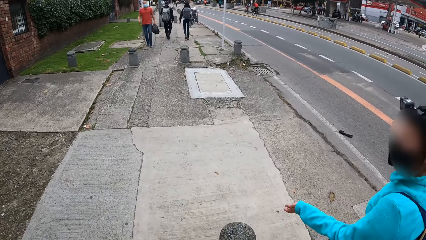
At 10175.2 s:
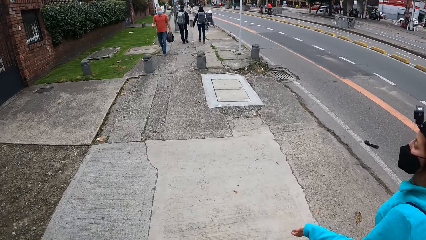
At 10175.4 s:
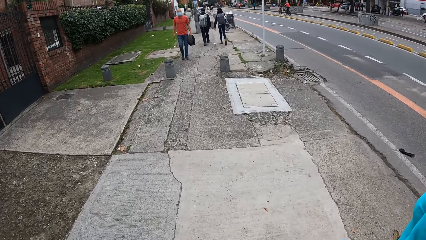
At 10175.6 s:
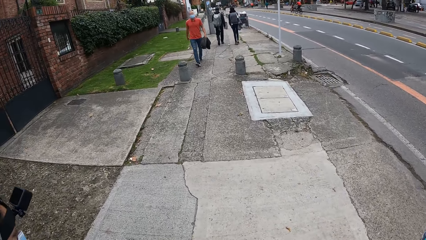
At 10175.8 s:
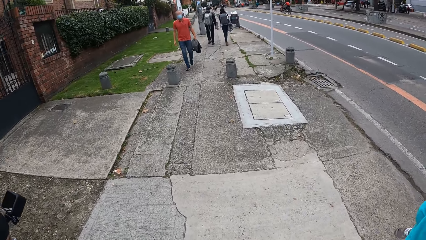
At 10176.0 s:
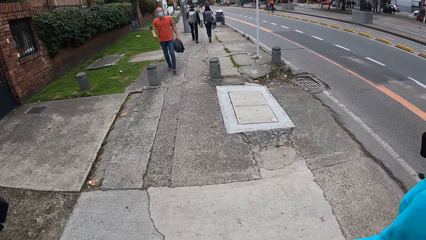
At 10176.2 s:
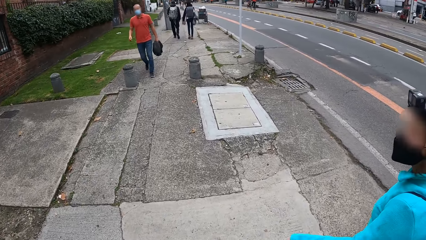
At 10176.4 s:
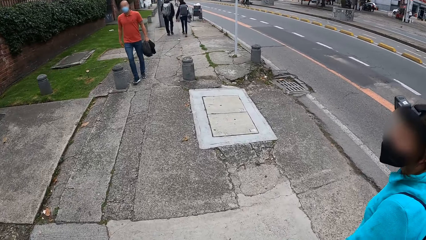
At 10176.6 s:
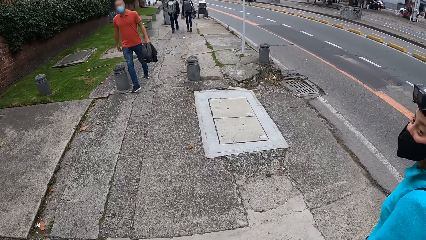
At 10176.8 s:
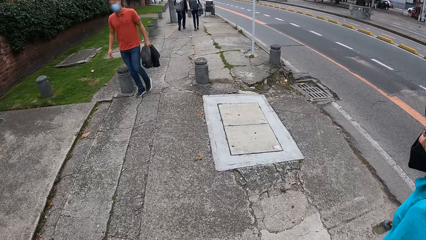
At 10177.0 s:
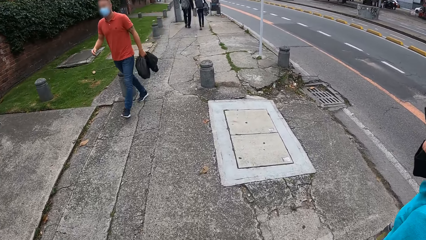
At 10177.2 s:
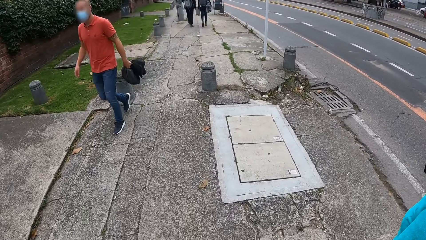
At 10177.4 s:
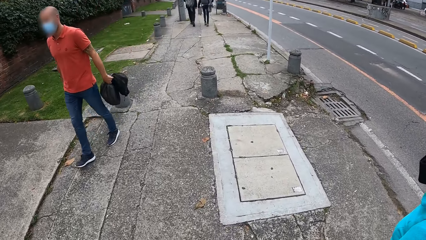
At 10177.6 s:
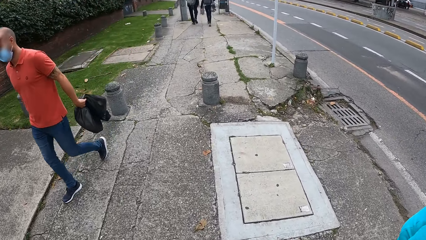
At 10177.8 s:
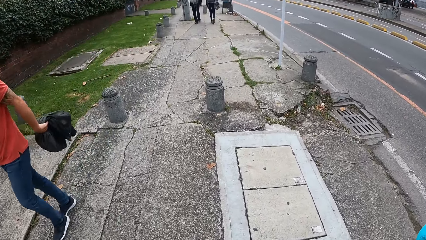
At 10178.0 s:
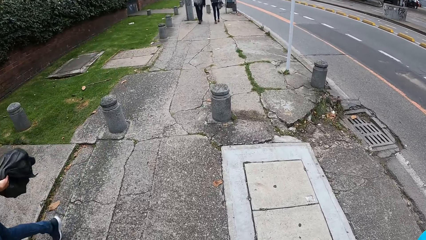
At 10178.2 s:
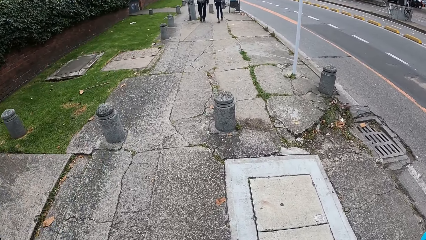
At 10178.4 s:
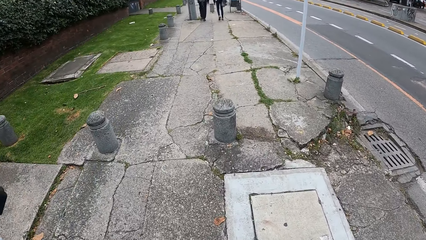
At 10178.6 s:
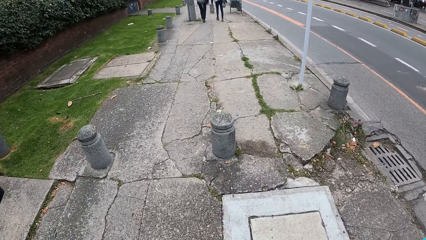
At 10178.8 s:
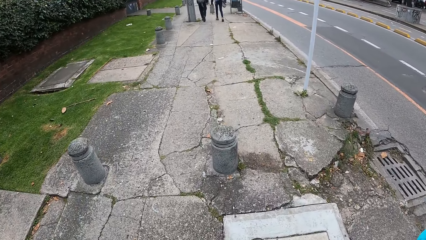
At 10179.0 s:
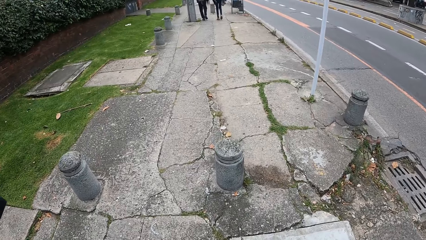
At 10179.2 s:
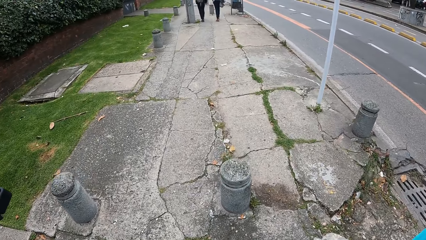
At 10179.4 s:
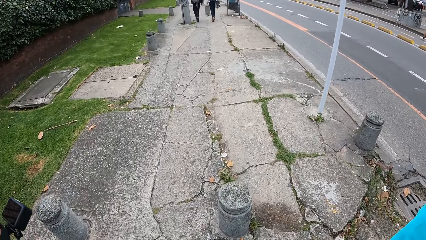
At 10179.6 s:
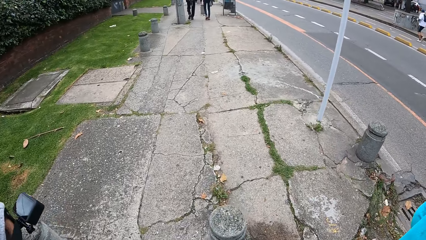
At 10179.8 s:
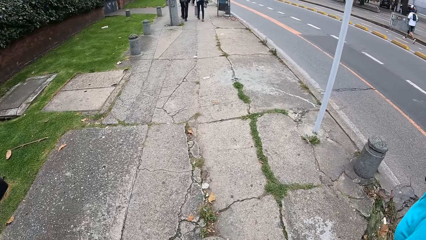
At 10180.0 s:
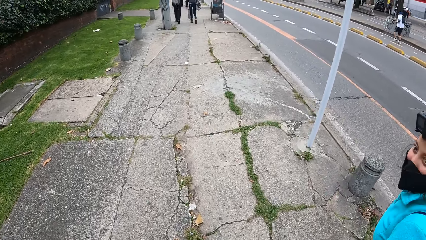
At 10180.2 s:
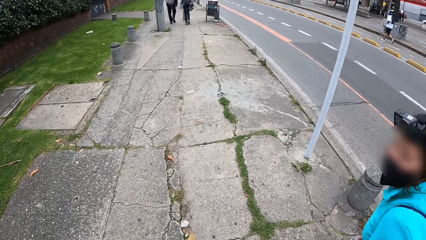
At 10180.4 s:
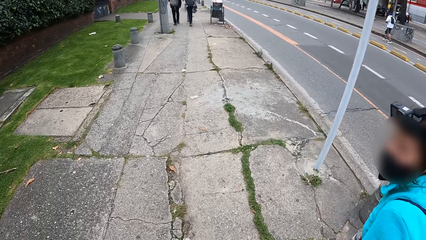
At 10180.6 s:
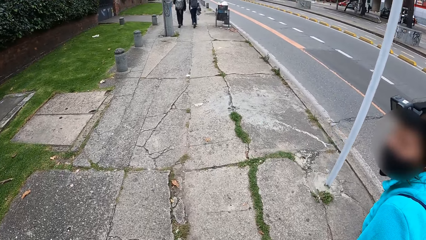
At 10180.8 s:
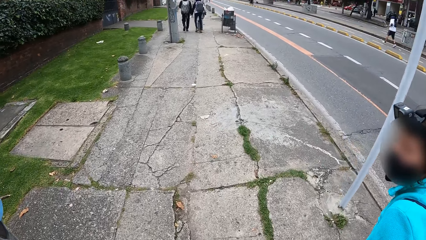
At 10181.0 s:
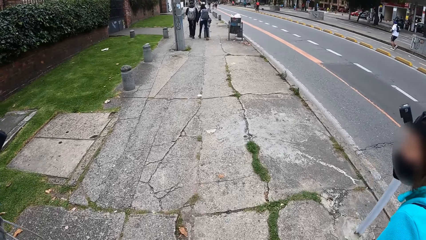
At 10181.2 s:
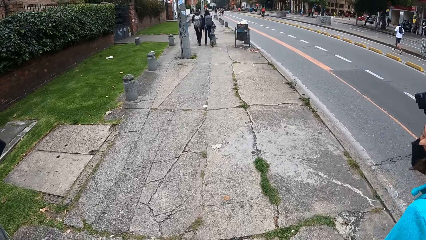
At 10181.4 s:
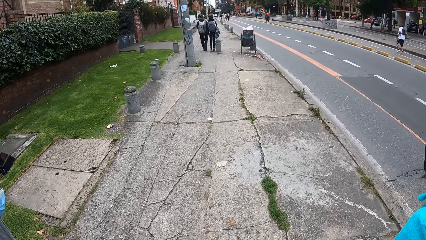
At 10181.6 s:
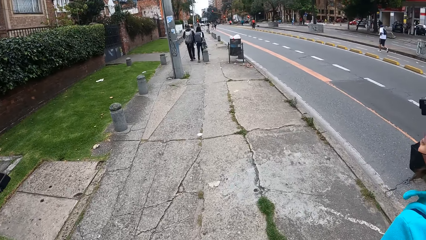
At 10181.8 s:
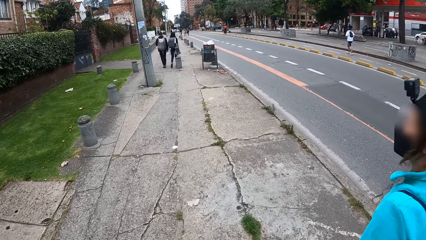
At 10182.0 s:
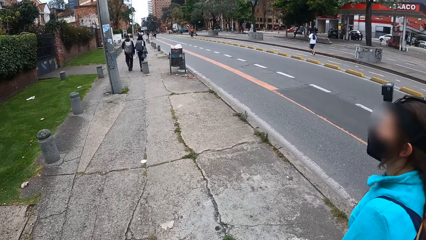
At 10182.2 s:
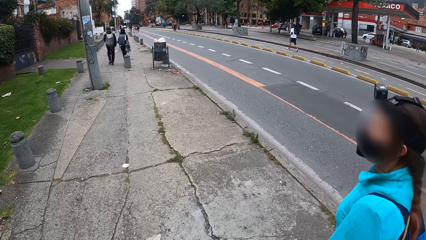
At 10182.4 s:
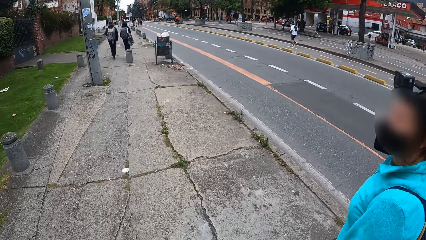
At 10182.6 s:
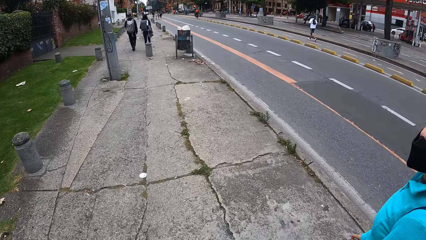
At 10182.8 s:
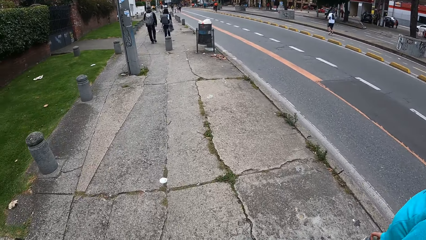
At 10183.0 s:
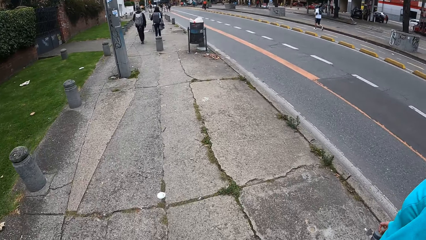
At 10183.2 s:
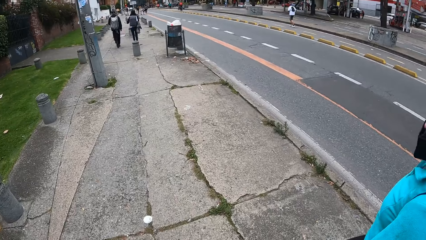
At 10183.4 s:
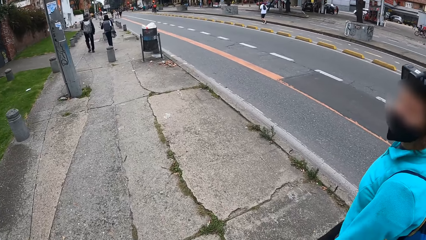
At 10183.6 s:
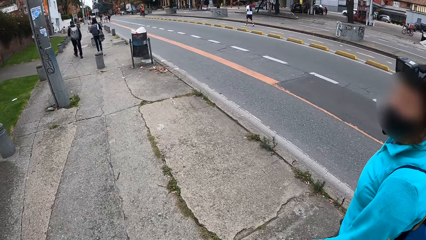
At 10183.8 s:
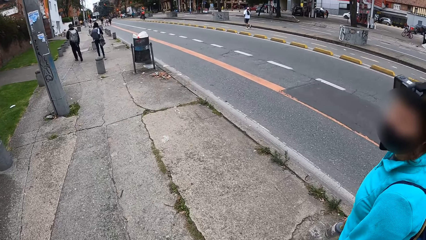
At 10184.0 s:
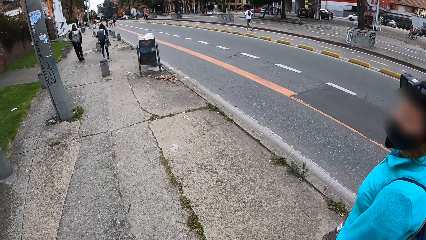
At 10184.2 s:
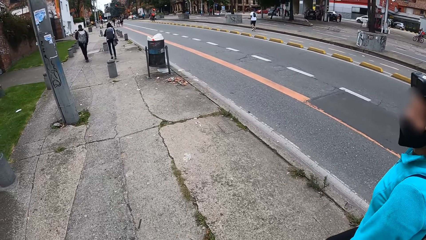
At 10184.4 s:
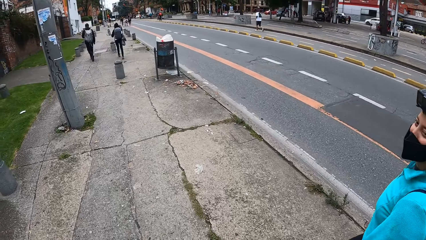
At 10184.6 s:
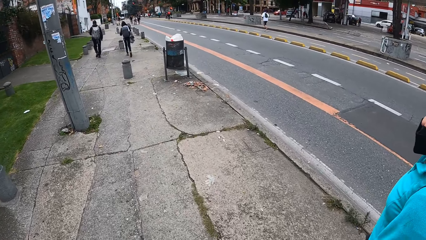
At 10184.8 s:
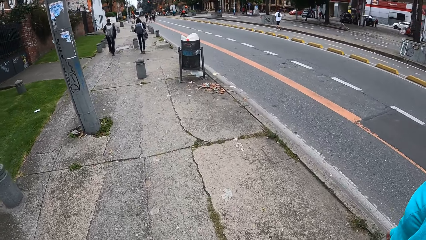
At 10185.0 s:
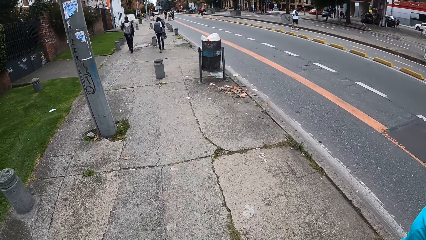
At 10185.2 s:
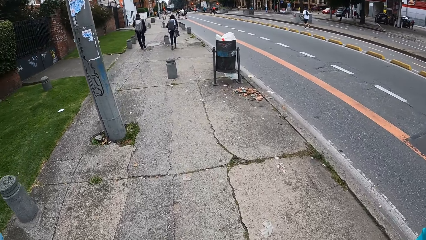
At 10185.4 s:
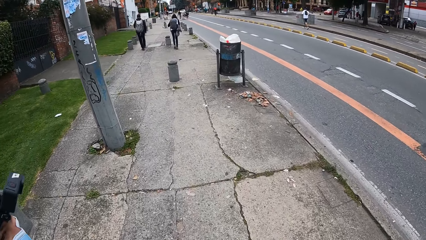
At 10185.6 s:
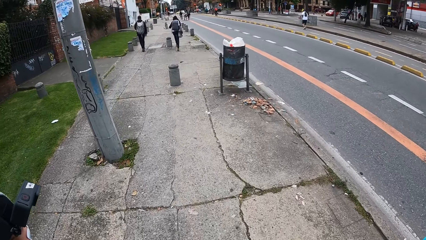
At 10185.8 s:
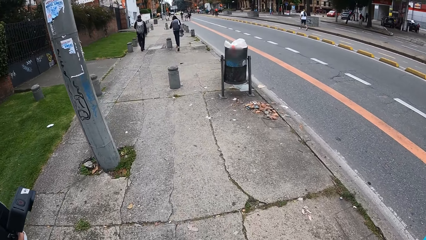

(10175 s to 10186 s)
The camera wearer looks at a woman. The woman speaks to another woman and a third woman. The camera wearer walks.

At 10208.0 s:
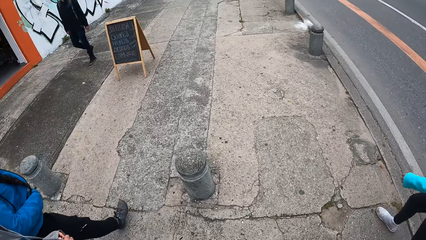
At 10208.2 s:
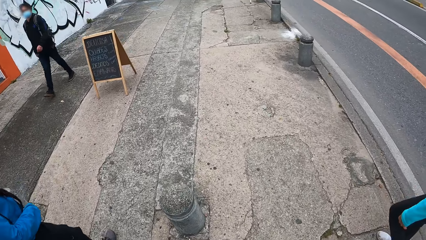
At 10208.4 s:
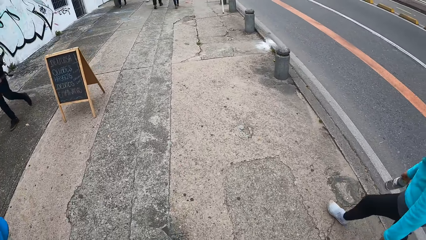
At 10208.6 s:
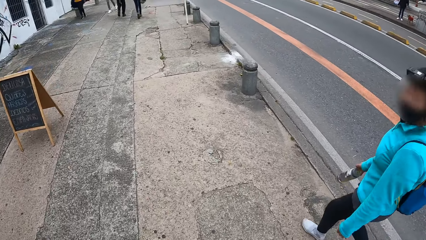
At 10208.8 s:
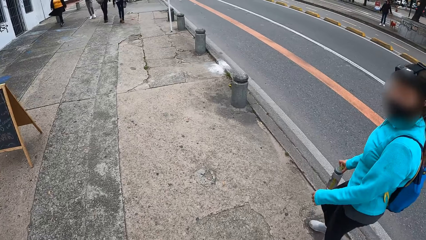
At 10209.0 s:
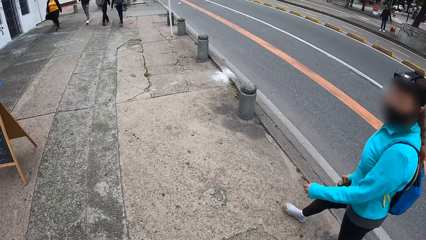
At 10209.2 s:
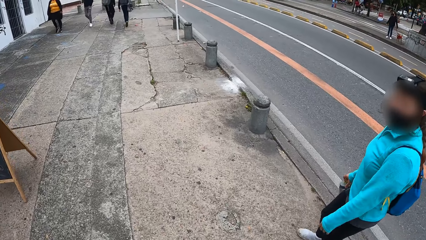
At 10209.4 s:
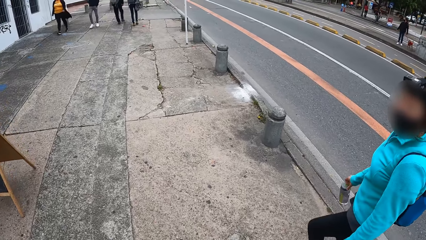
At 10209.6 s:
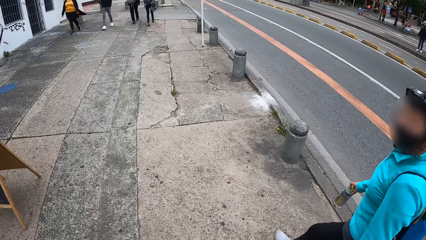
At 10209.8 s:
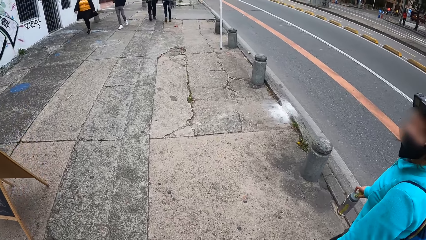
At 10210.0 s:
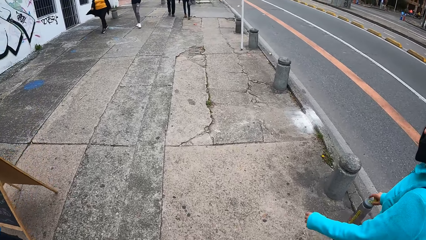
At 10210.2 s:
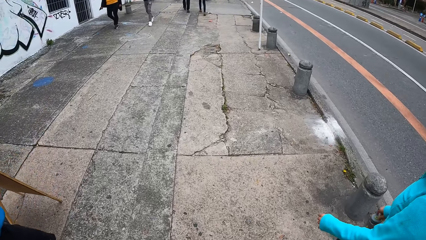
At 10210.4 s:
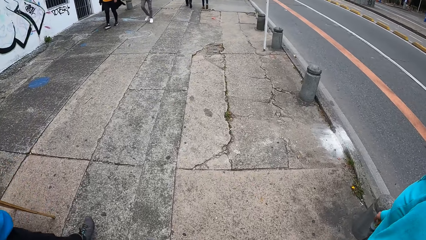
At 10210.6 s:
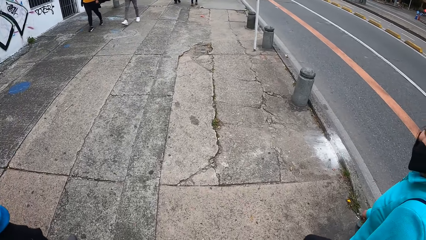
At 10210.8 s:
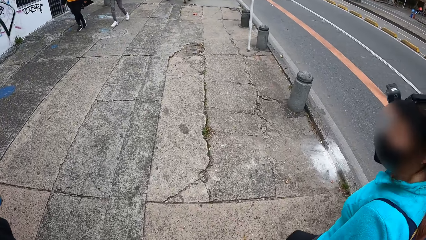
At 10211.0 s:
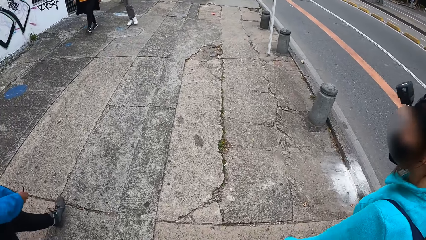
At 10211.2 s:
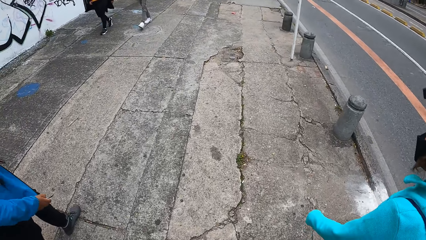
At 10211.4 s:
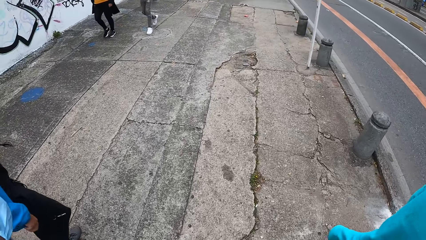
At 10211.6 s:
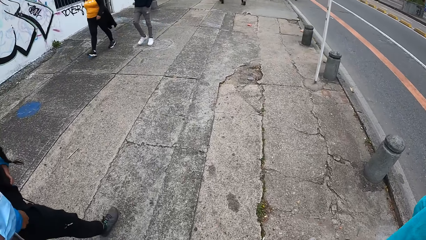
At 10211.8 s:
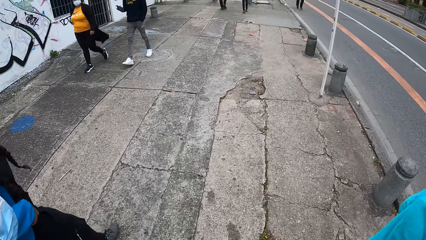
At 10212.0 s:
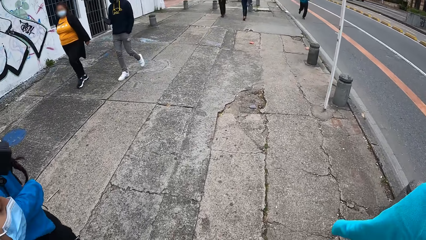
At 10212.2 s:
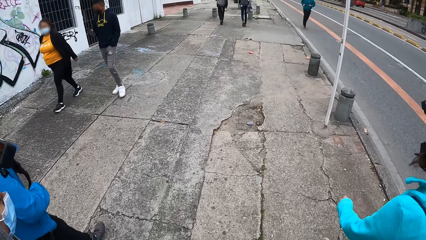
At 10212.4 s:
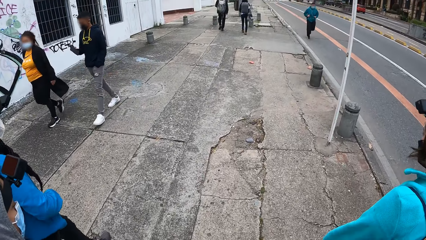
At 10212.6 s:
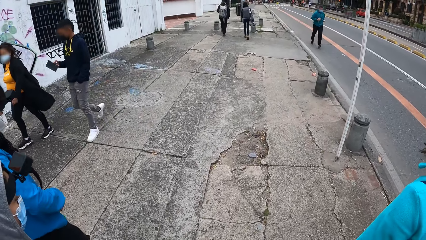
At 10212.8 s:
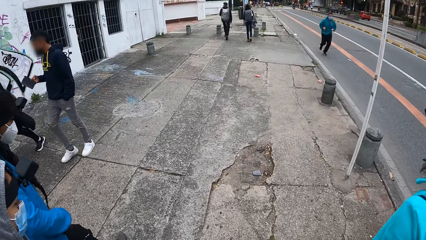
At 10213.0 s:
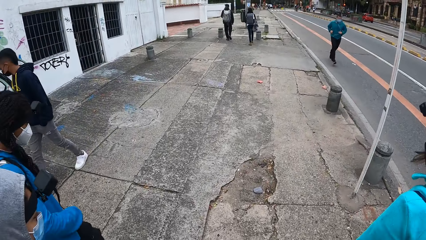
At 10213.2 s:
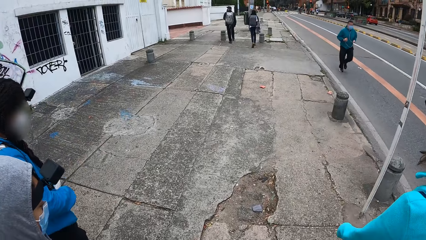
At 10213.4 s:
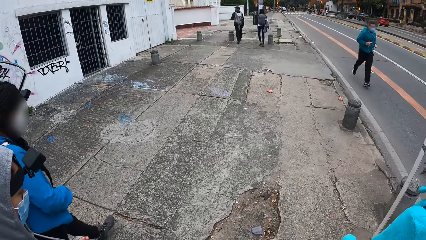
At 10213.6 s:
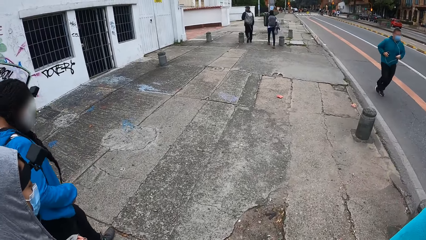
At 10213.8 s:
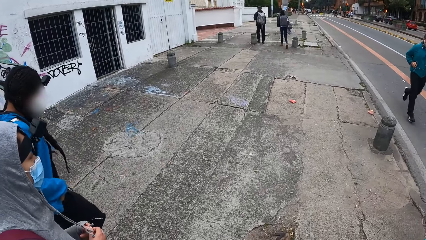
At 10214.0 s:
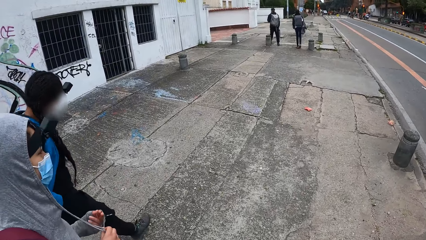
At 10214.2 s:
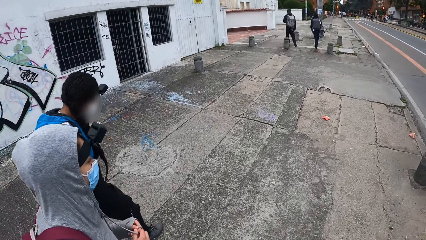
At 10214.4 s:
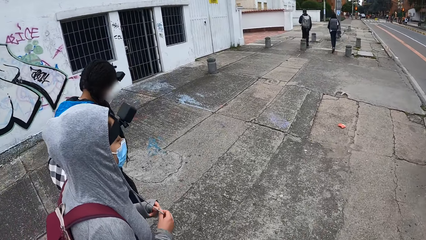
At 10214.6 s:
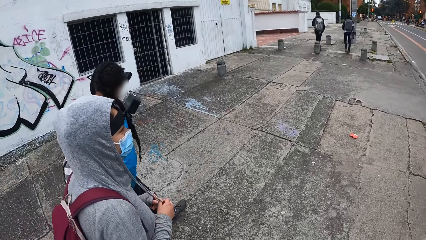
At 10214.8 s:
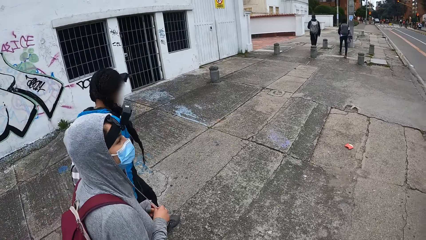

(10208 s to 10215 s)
A woman speaks to the camera wearer. The camera wearer walks and looks at the woman.
